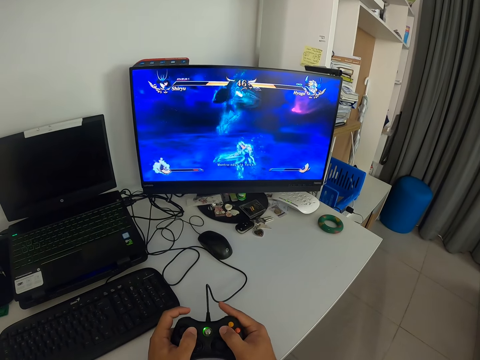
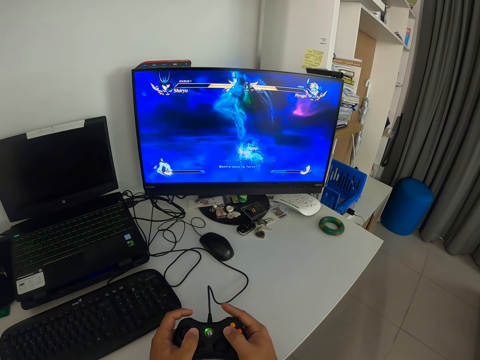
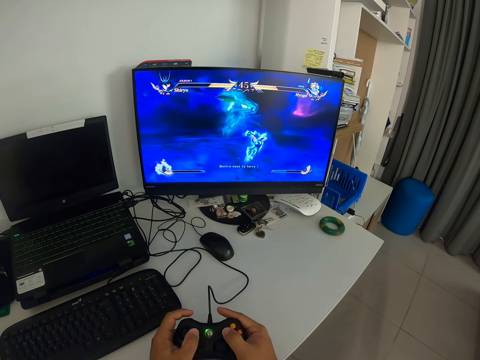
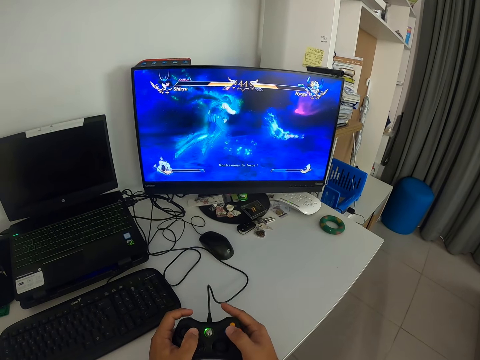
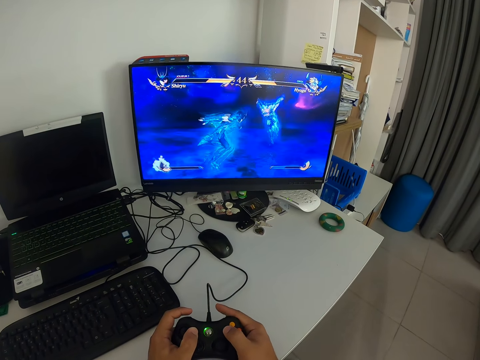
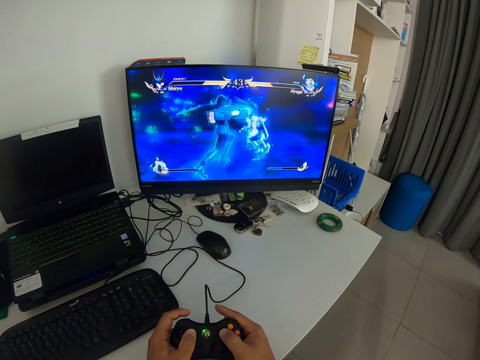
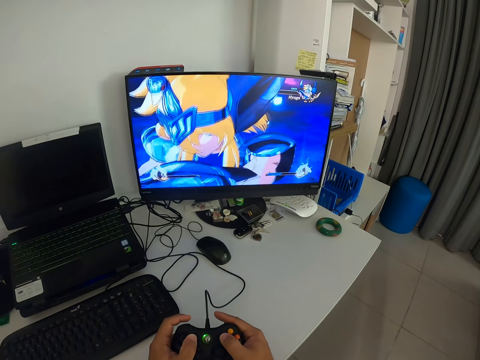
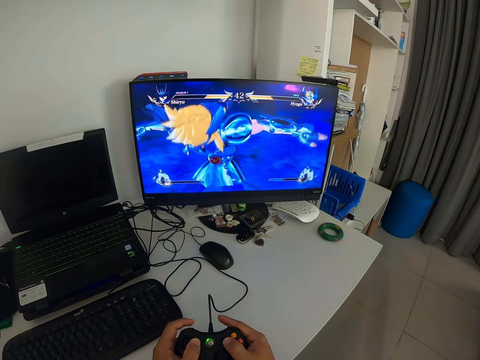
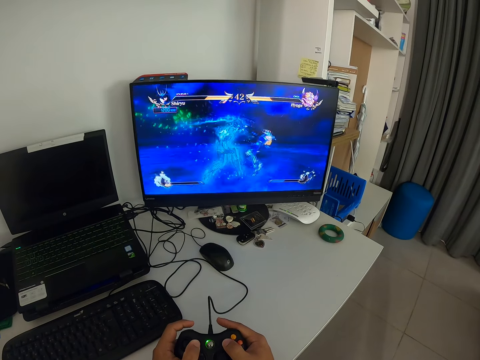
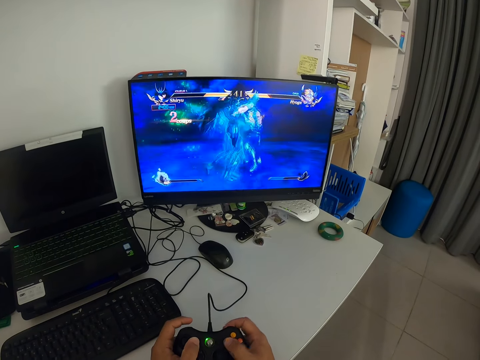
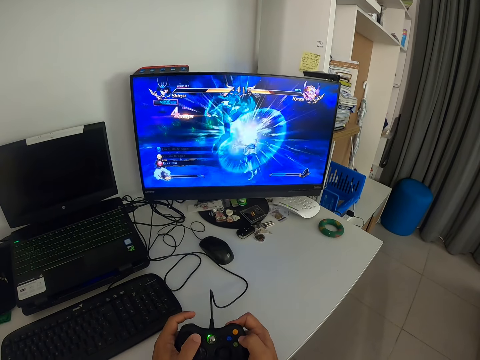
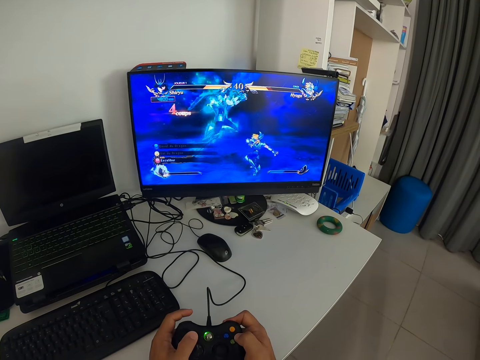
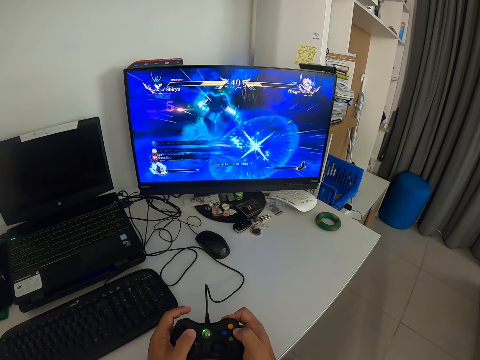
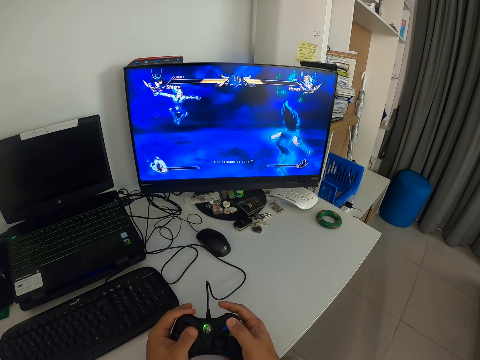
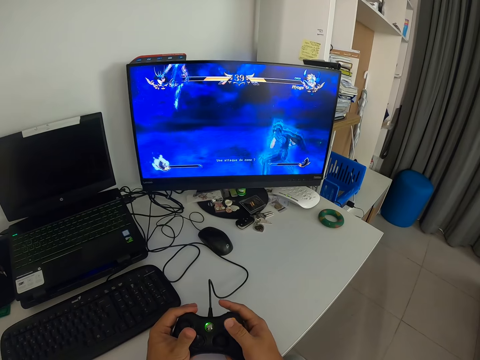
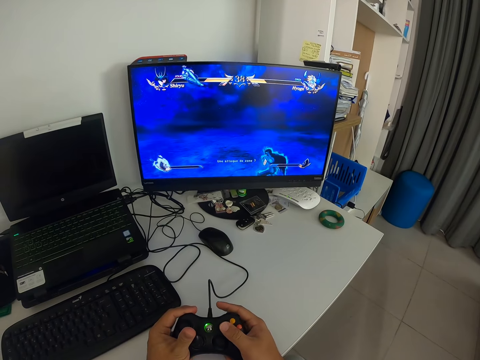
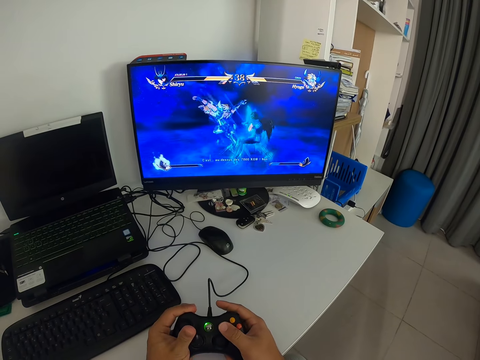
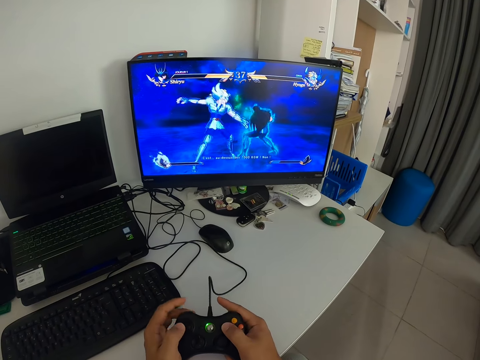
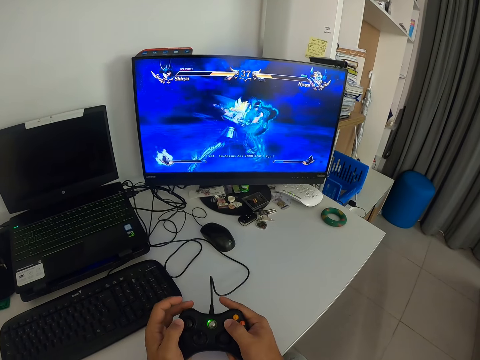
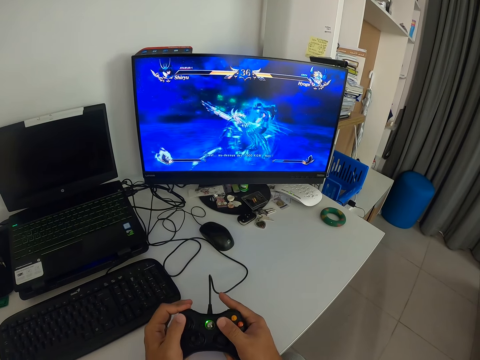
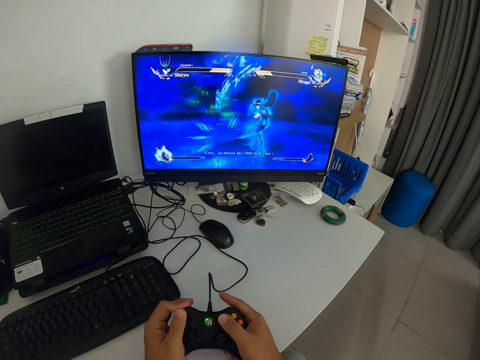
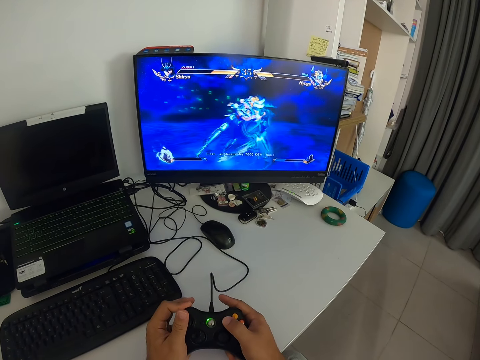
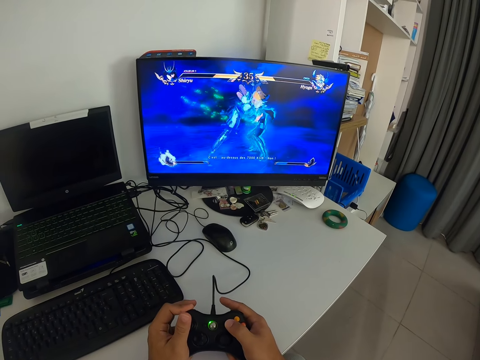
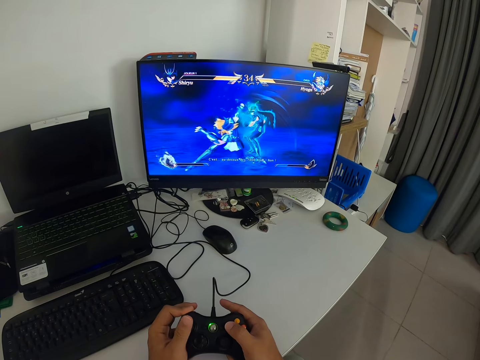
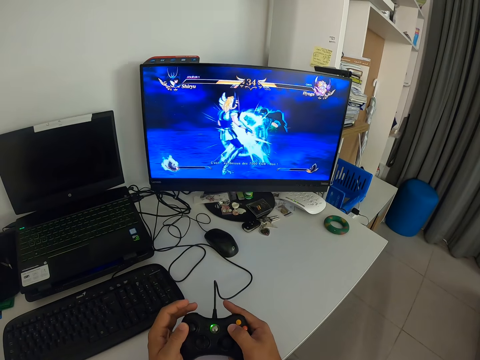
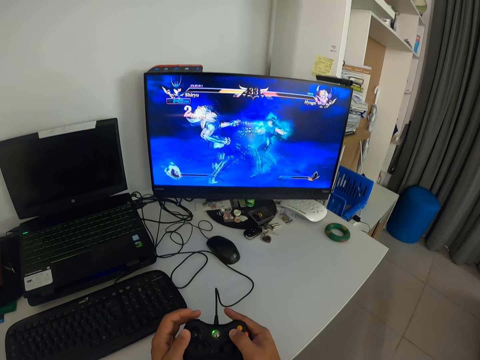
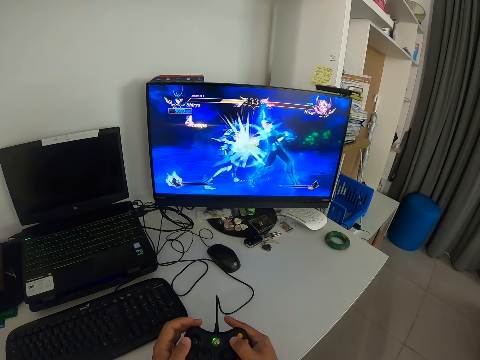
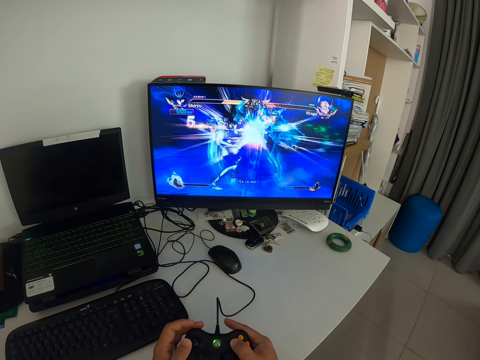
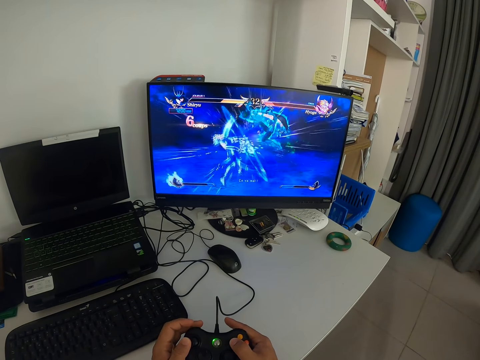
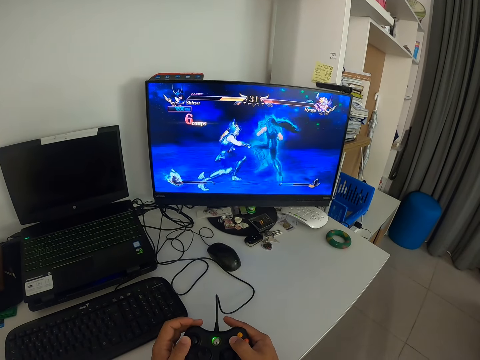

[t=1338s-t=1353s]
The camera wearer looks at the monitor. They press a game pad. They look at the monitor. They press the game pad.

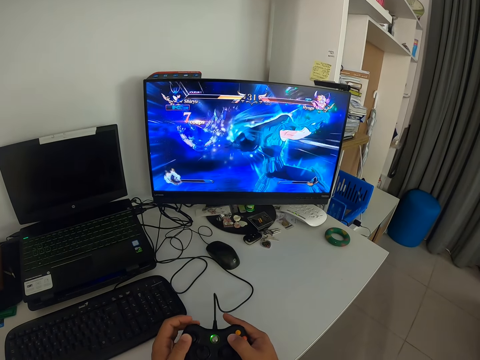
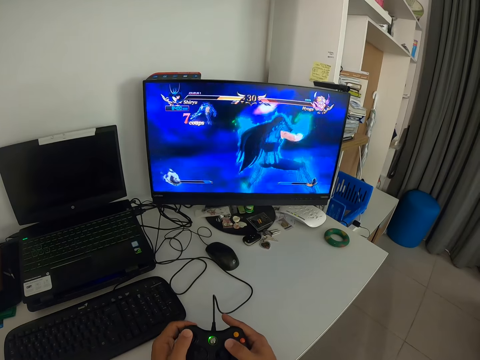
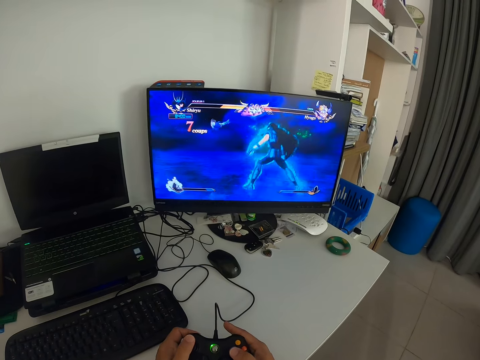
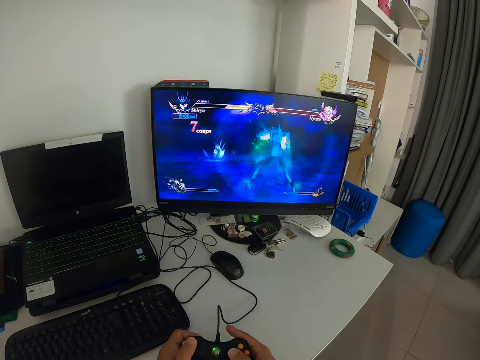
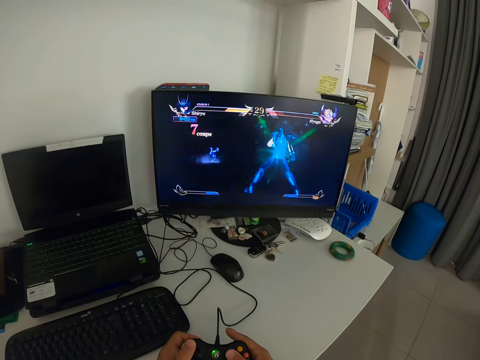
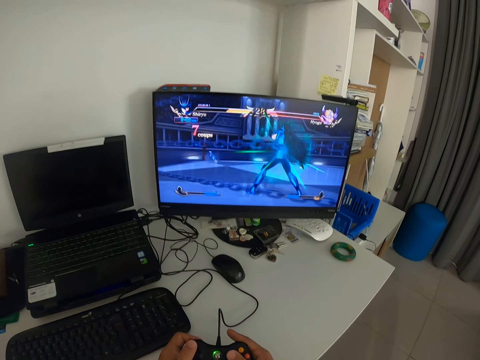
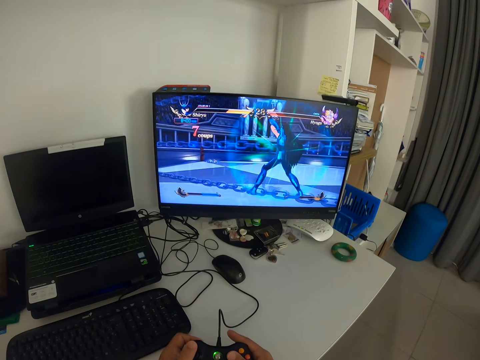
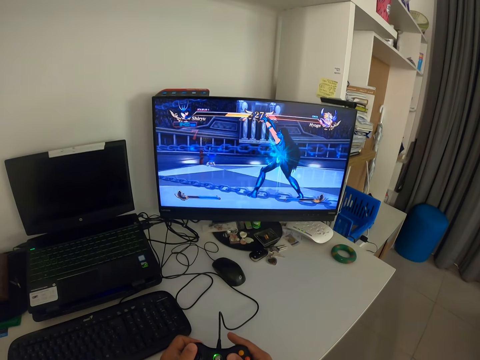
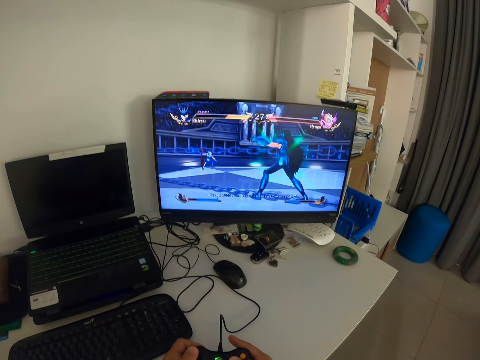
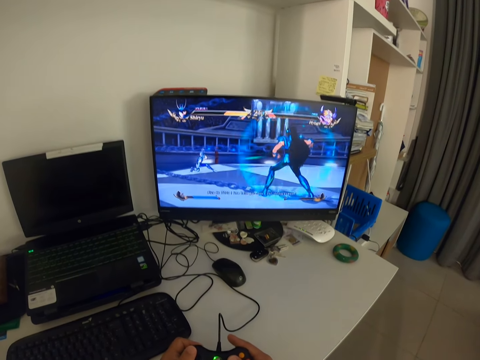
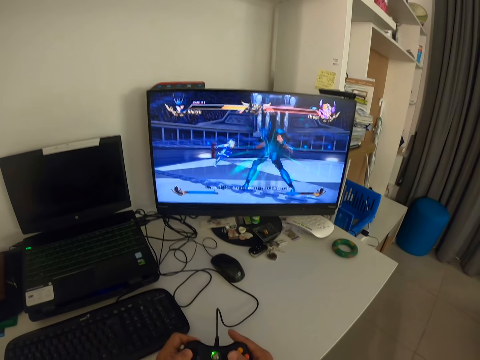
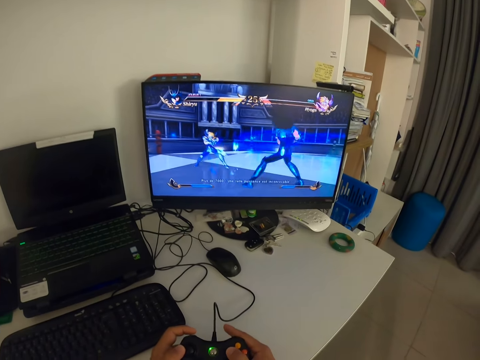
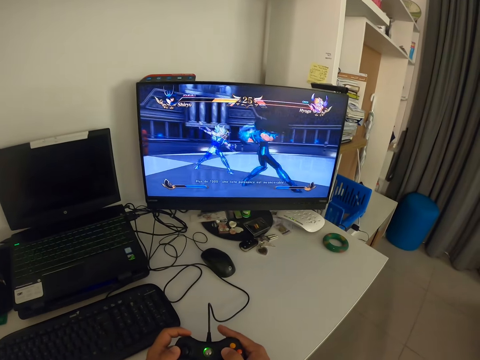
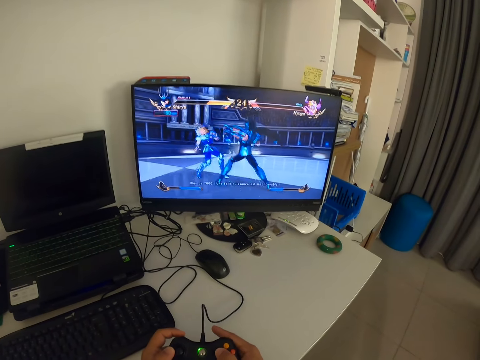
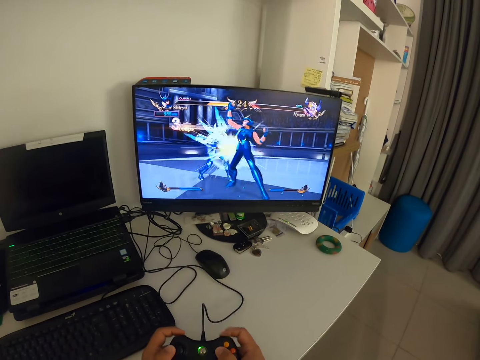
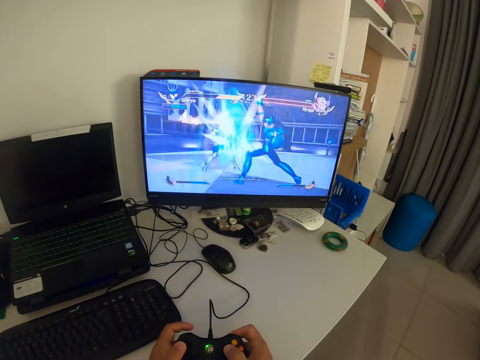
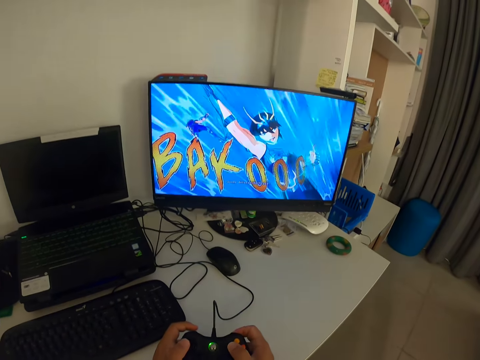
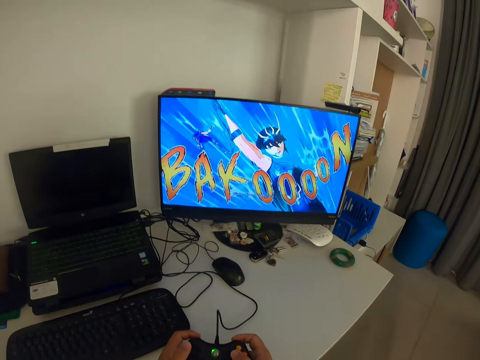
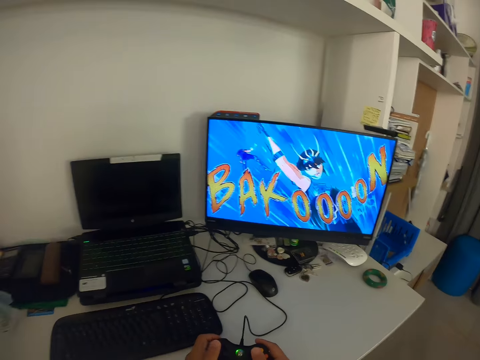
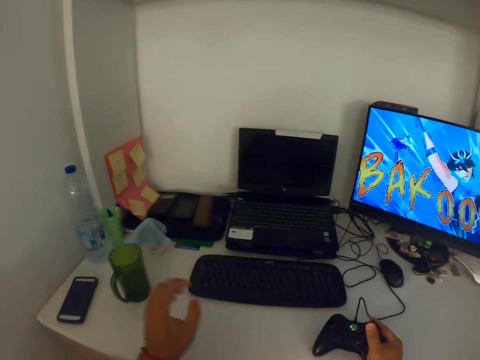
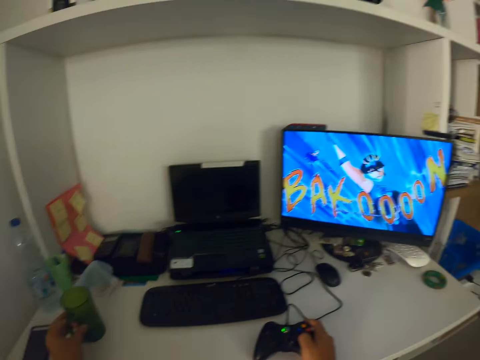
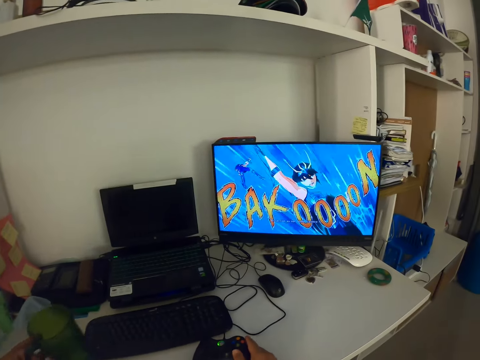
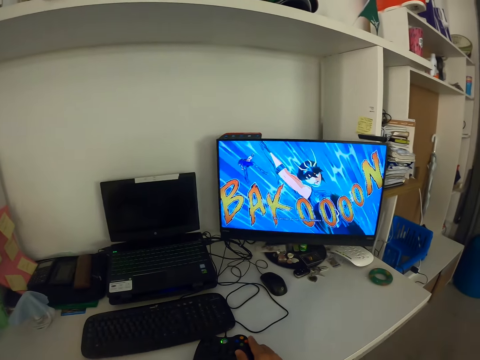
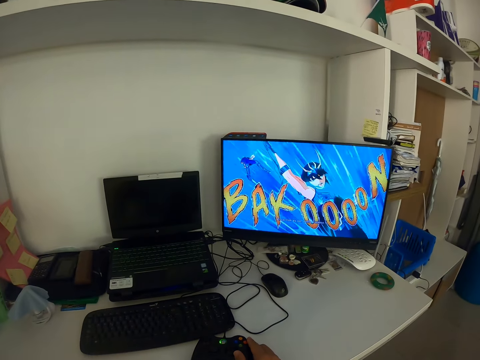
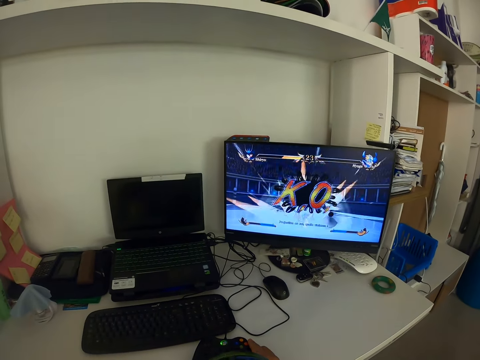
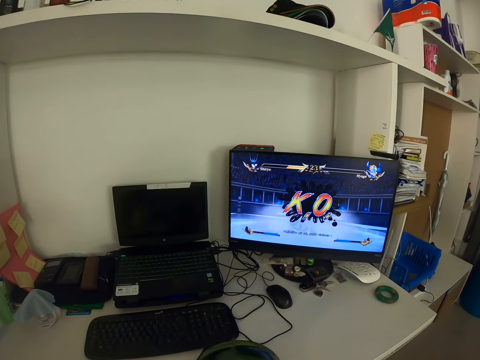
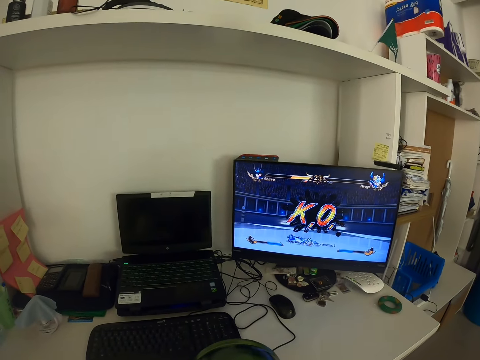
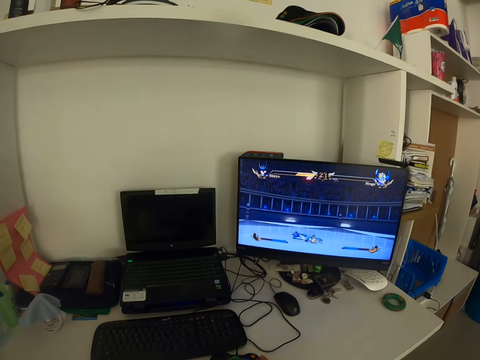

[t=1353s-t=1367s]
The camera wearer looks at the monitor. He presses a game pad. He looks at the monitor. He places the game pad on the table with his right hand. He picks up a cup from the table with his left hand. He moves the cup towards himself. He drinks from the cup.
